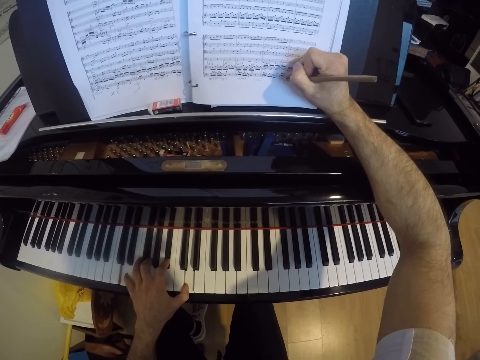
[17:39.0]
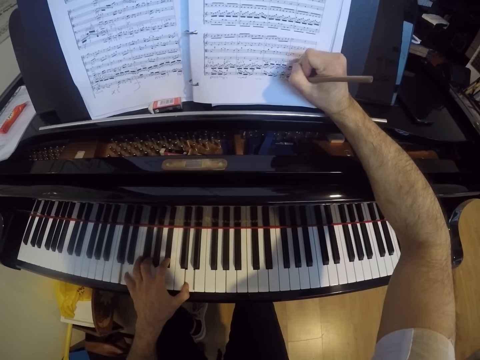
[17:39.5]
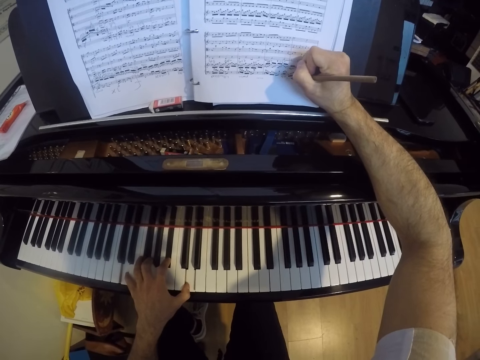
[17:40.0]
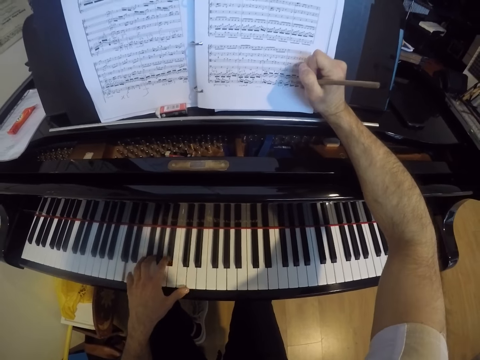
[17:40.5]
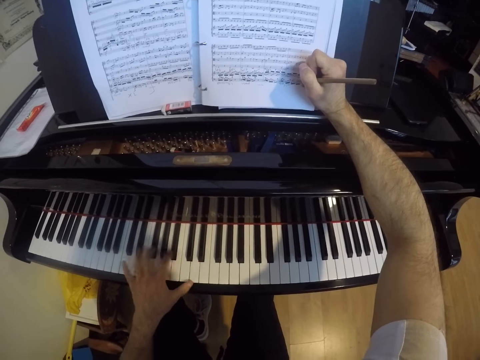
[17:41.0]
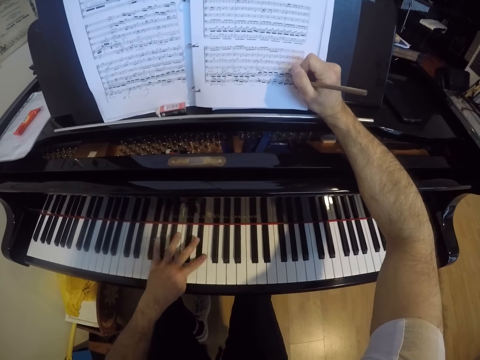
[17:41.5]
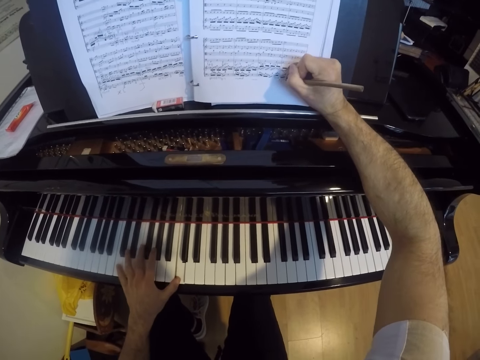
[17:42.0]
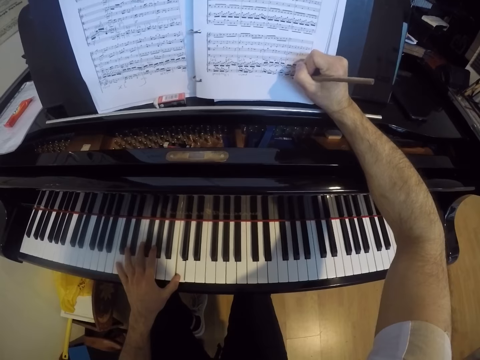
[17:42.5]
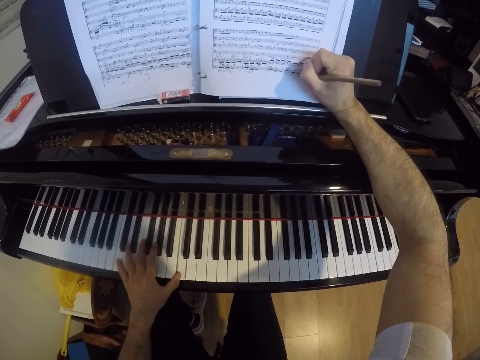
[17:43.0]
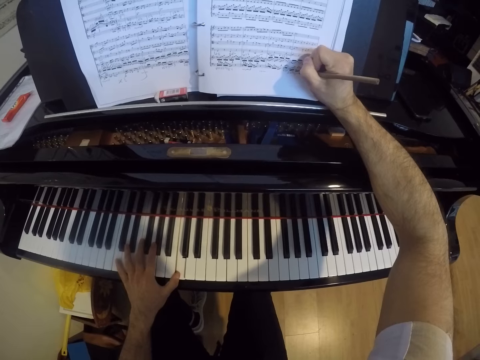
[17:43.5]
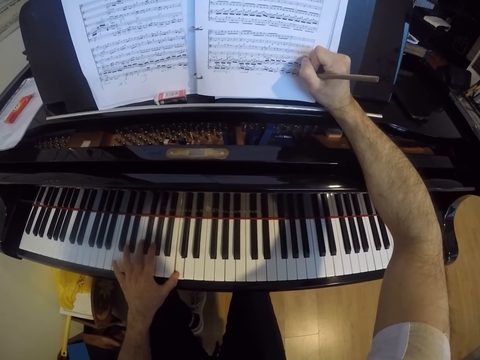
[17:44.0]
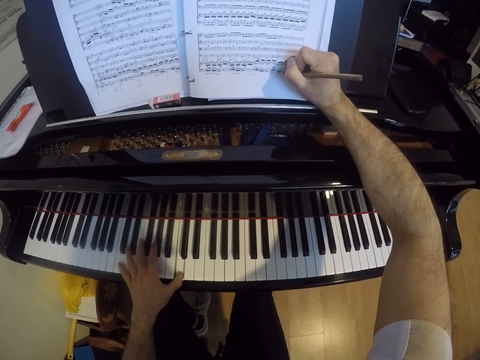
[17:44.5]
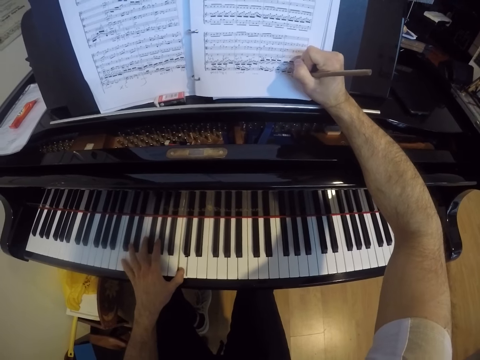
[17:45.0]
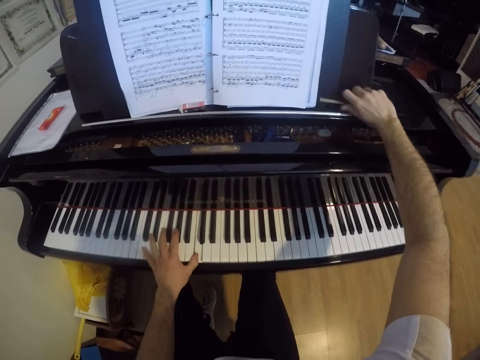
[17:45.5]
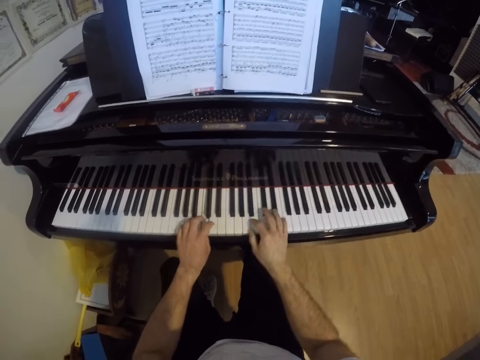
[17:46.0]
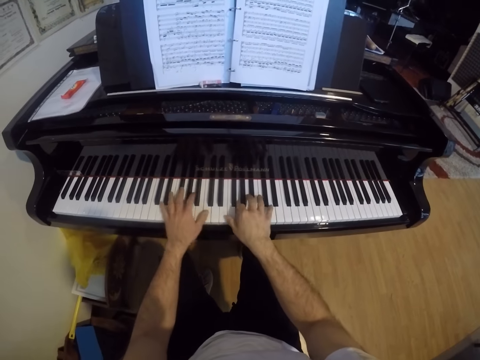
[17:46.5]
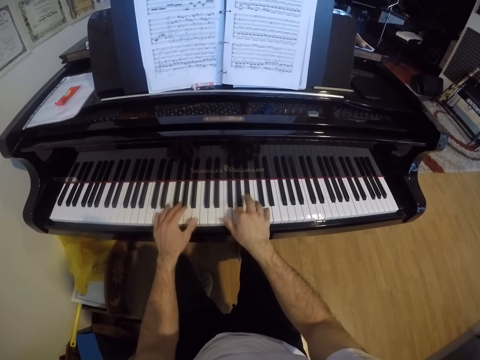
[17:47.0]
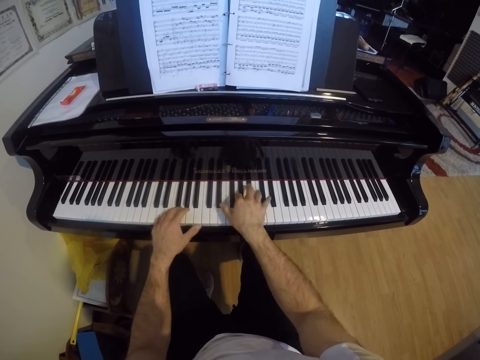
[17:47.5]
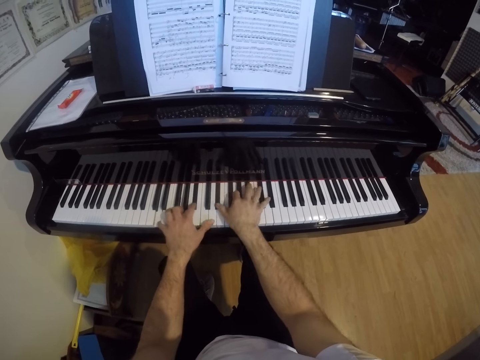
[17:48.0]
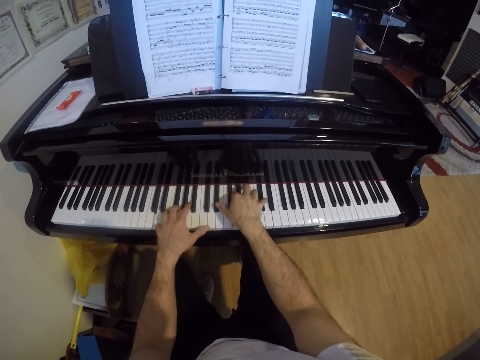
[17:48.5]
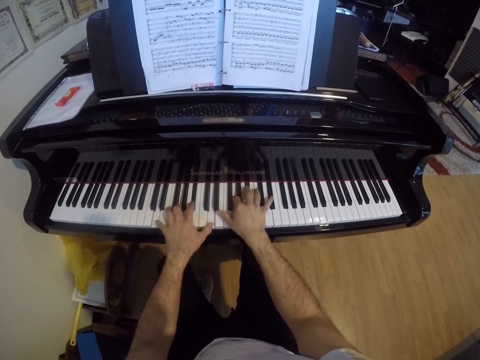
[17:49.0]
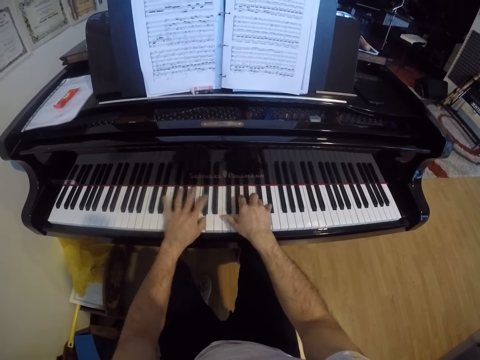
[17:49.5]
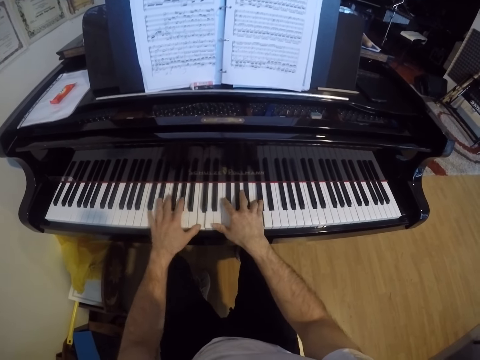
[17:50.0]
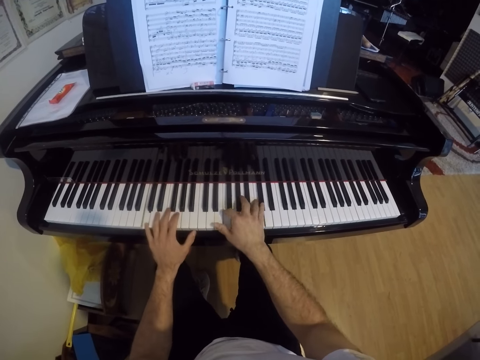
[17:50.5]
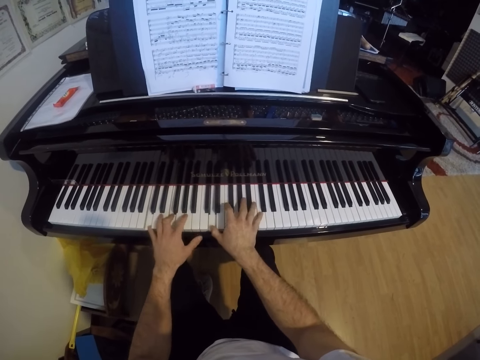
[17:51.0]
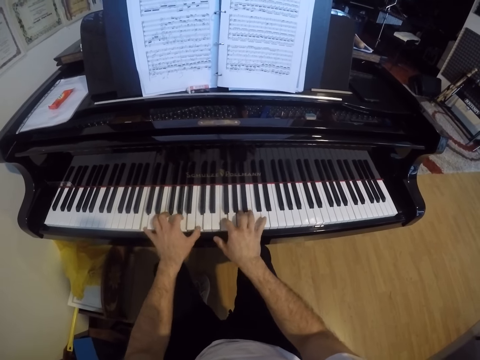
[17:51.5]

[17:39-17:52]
The camera wearer writes on the songbook with his right hand. He plays the piano with his left hand. He writes on the songbook with his right hand. He plays the piano with his left hand. He drops the pencil on the top board with his right hand. He plays the piano with both hands.

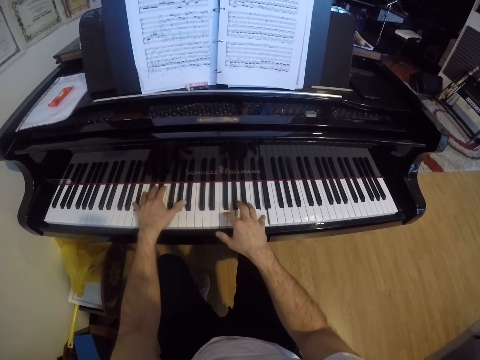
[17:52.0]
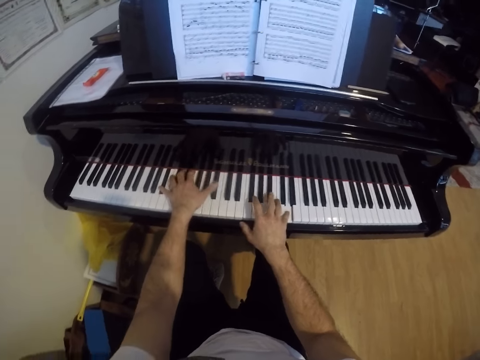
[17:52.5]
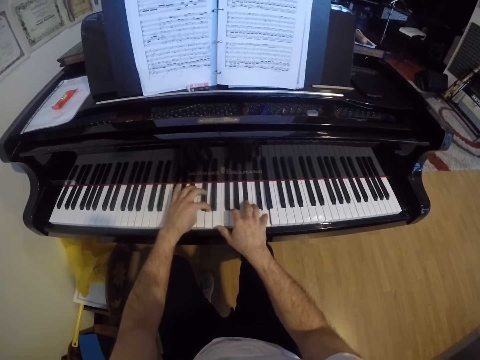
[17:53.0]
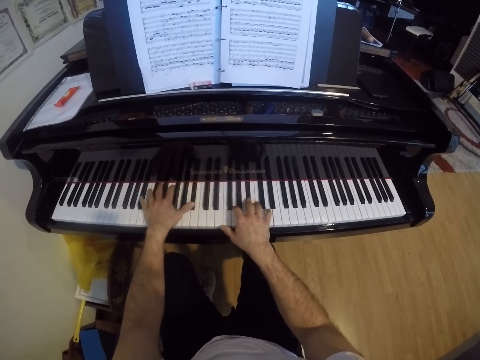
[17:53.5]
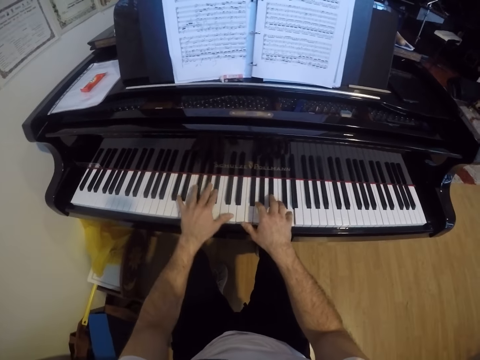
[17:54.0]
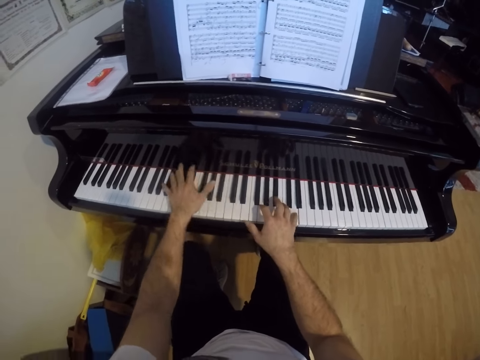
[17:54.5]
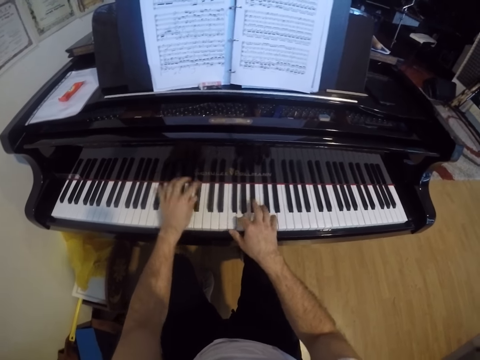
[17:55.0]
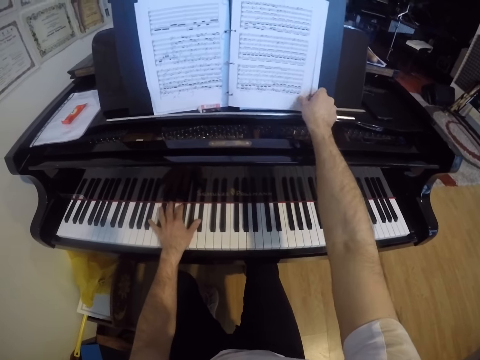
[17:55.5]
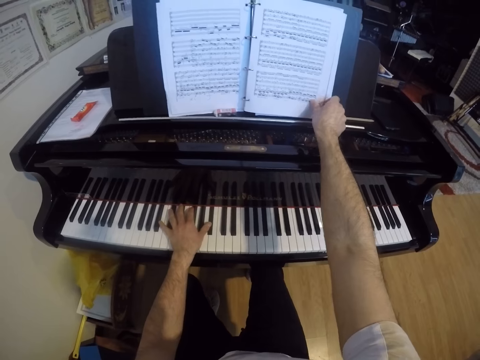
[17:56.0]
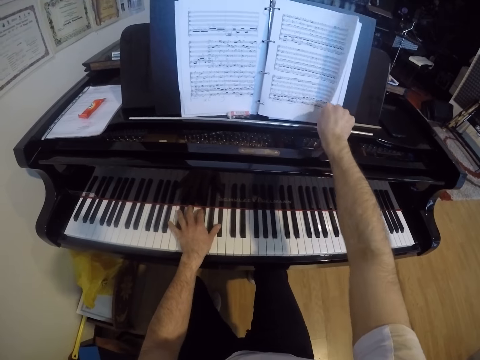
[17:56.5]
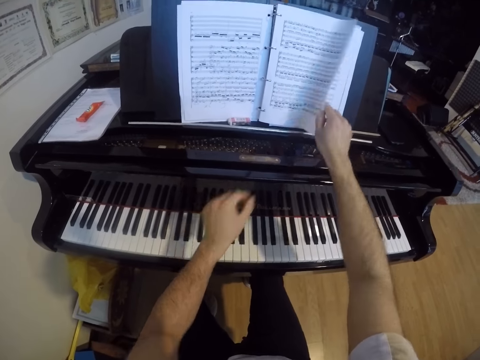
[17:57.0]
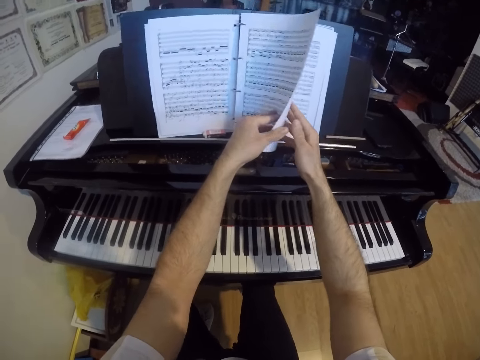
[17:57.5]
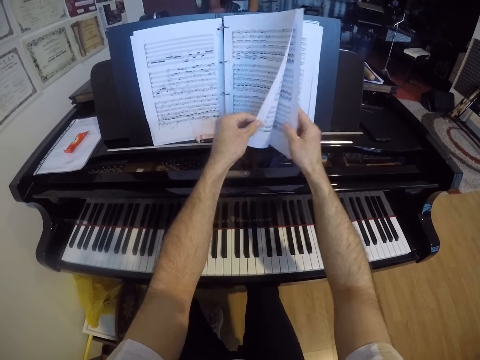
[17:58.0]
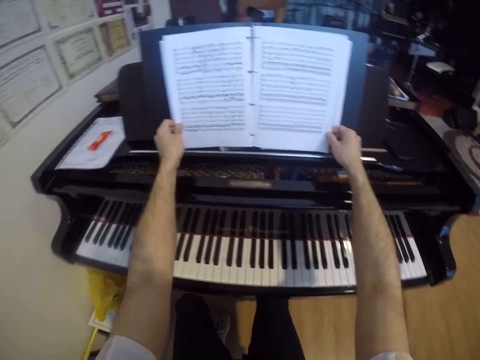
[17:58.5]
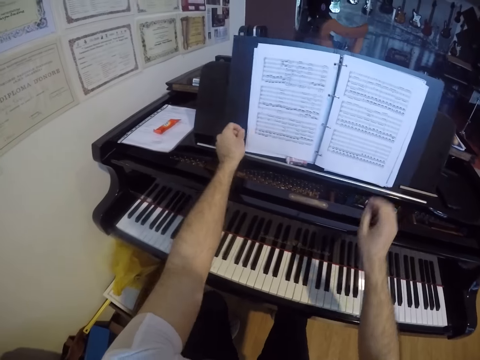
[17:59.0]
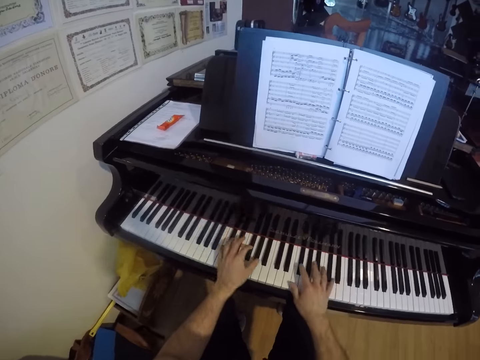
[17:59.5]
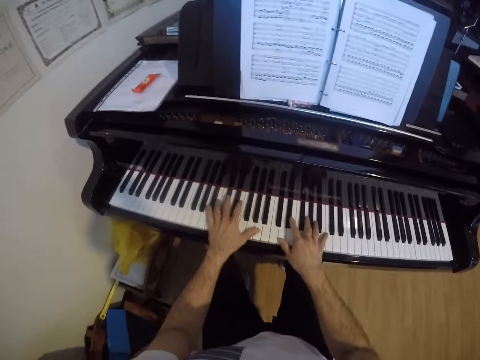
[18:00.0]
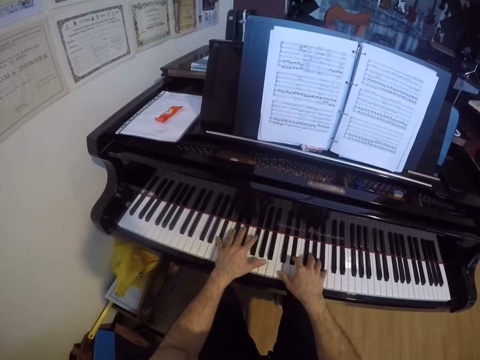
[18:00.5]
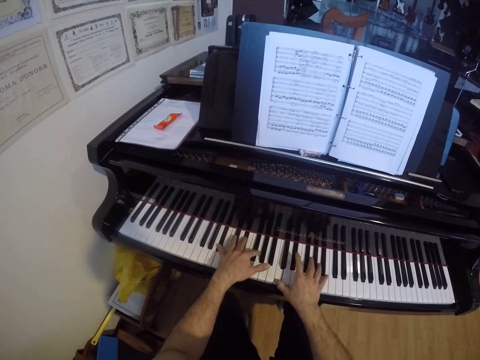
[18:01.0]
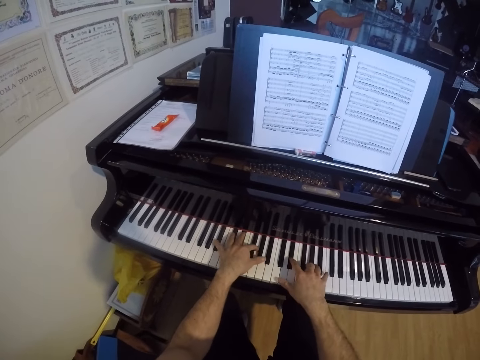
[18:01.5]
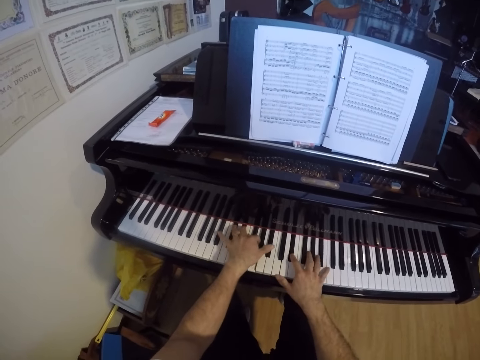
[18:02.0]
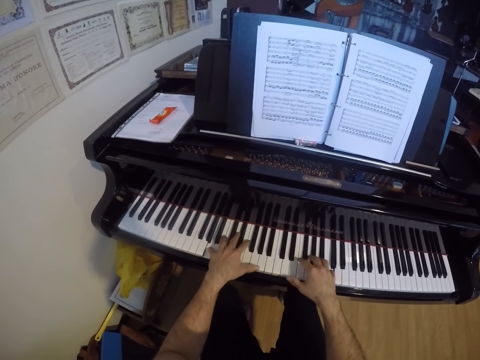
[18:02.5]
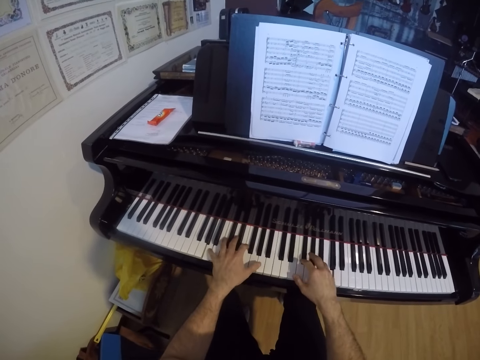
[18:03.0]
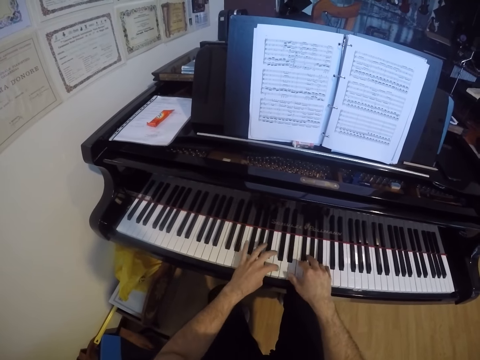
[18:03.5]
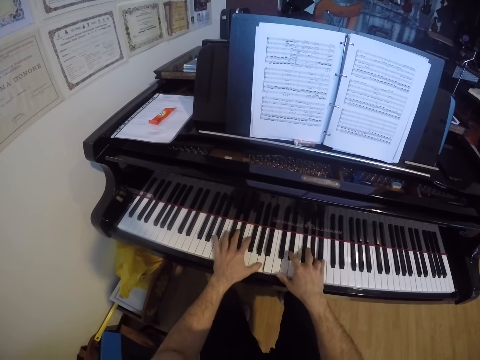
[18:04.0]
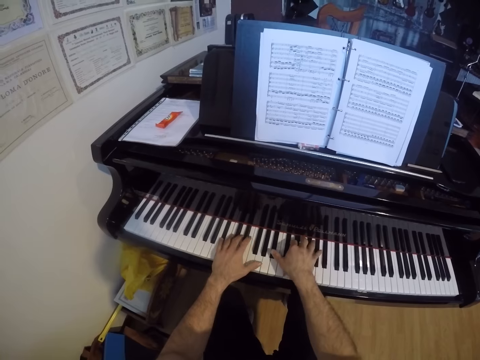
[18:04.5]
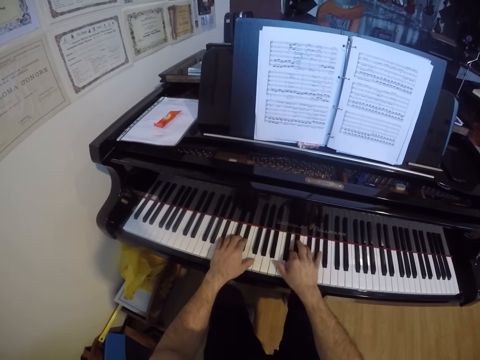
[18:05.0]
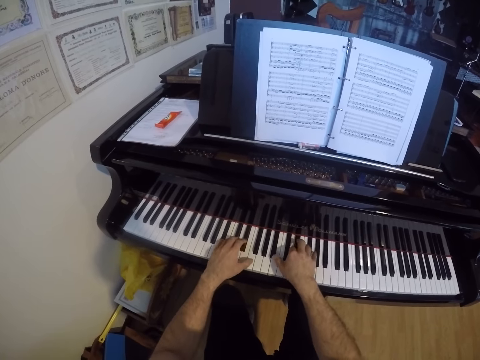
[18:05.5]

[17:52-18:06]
The camera wearer flips the score sheet with both hands. He plays the piano with both hands.
